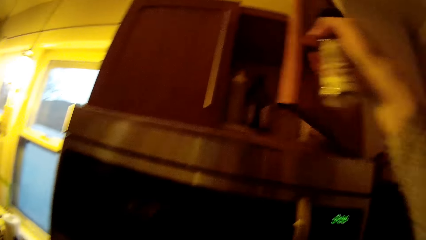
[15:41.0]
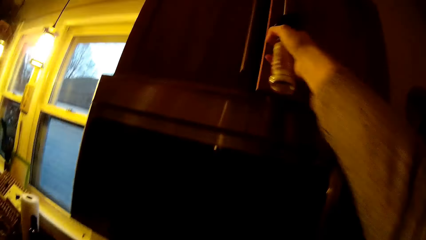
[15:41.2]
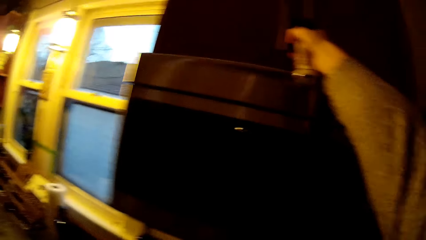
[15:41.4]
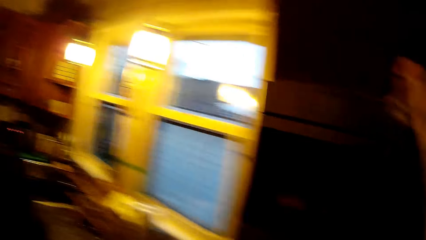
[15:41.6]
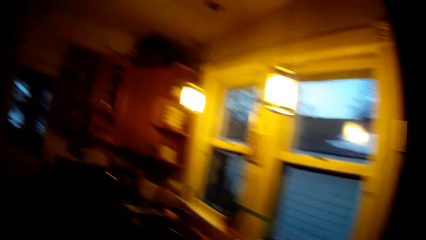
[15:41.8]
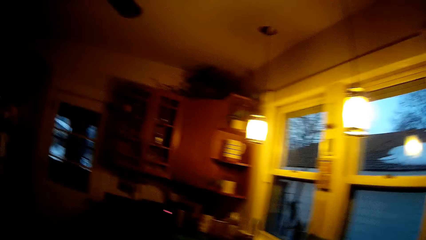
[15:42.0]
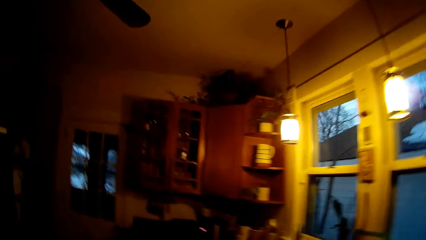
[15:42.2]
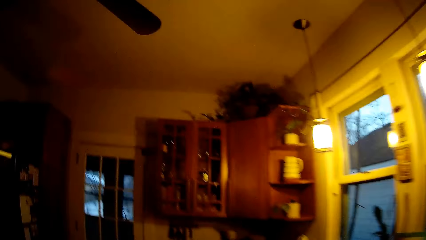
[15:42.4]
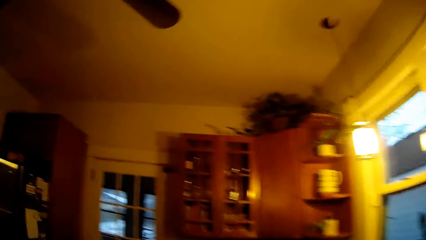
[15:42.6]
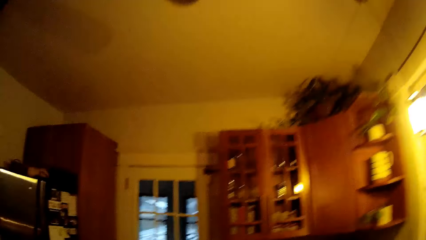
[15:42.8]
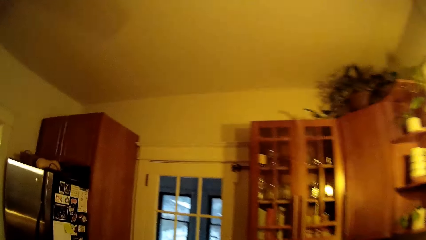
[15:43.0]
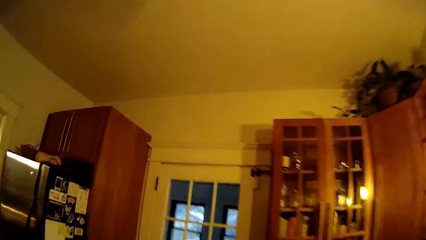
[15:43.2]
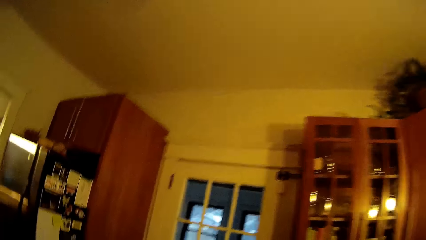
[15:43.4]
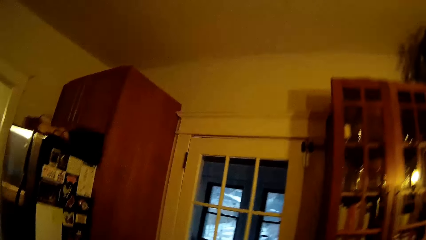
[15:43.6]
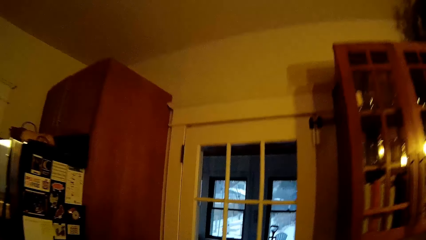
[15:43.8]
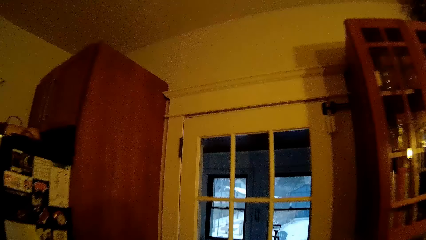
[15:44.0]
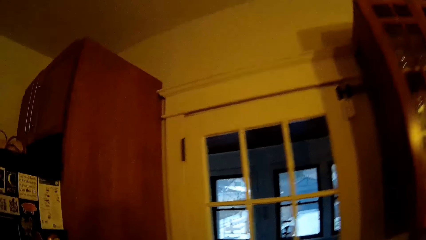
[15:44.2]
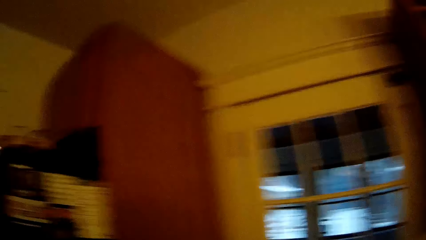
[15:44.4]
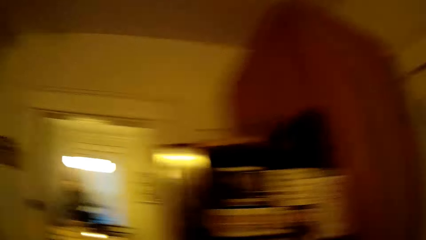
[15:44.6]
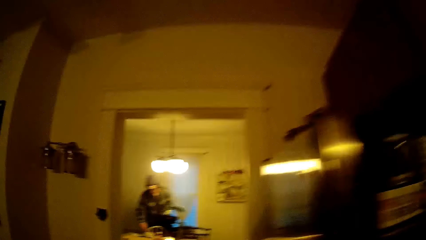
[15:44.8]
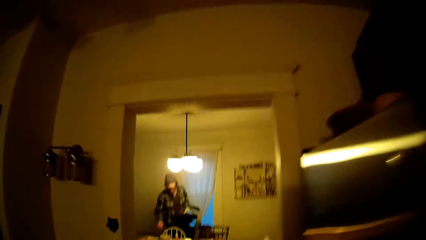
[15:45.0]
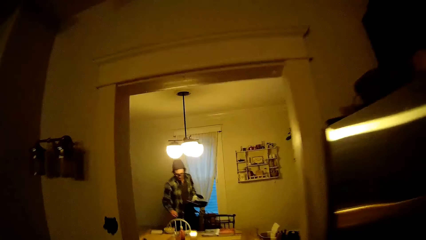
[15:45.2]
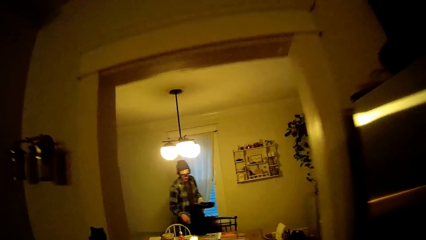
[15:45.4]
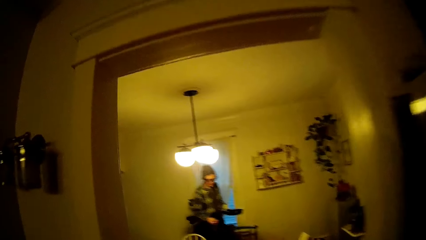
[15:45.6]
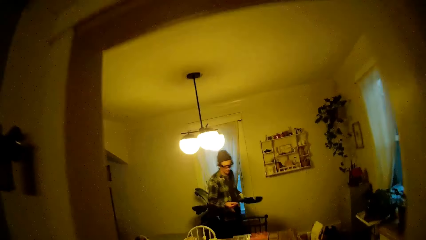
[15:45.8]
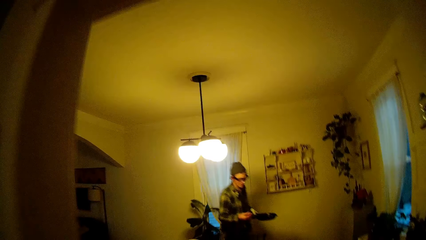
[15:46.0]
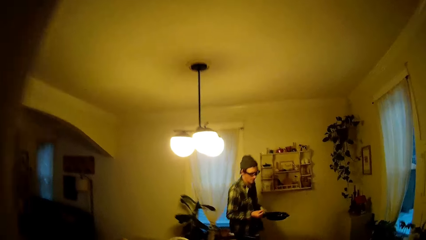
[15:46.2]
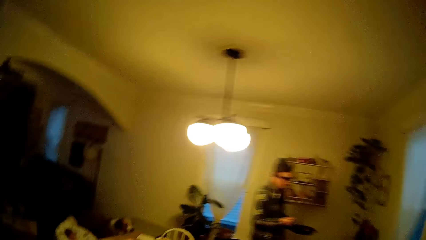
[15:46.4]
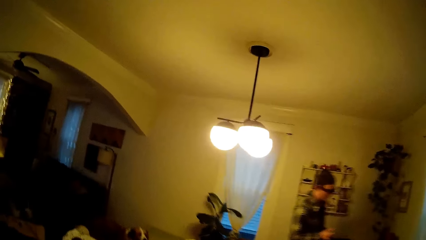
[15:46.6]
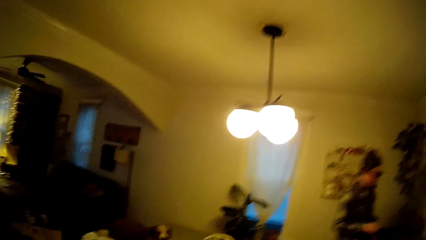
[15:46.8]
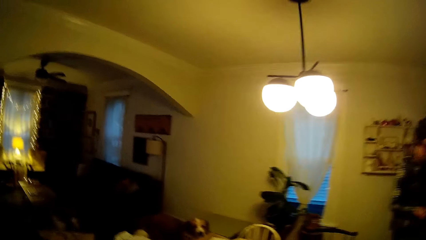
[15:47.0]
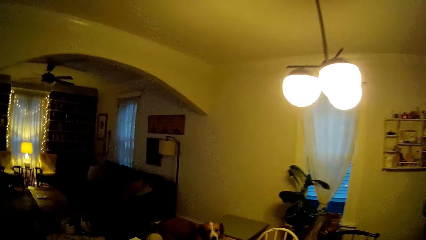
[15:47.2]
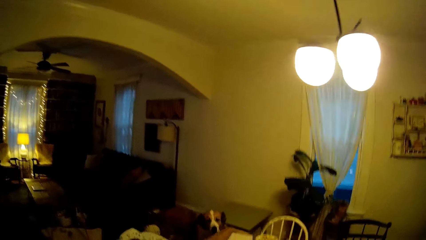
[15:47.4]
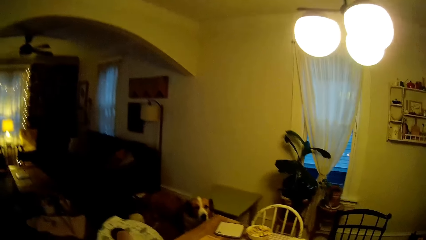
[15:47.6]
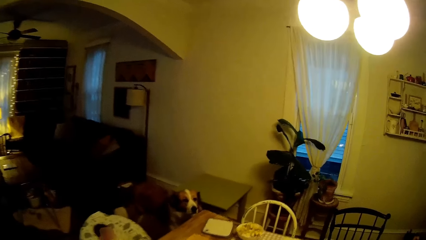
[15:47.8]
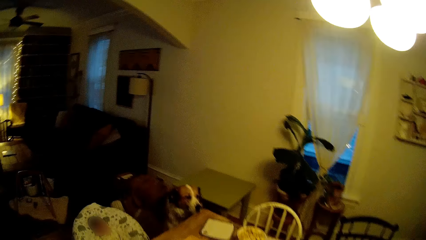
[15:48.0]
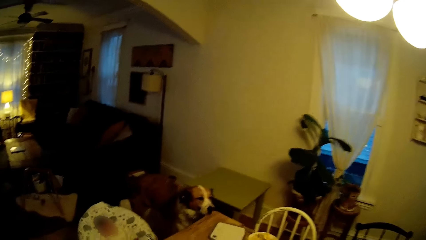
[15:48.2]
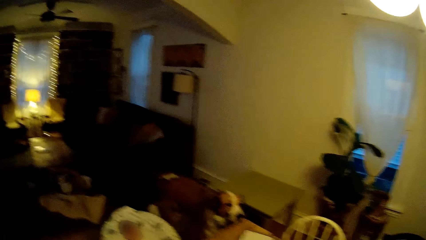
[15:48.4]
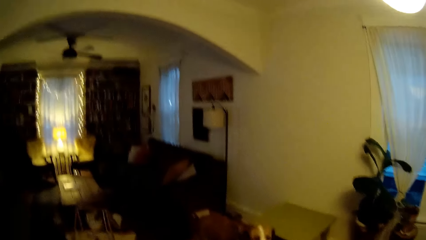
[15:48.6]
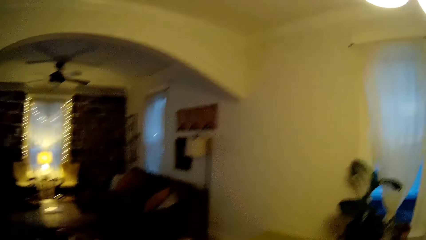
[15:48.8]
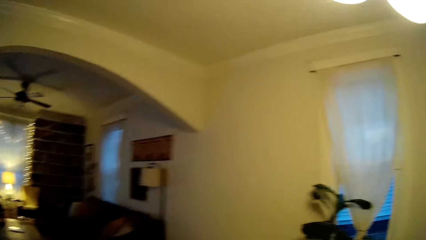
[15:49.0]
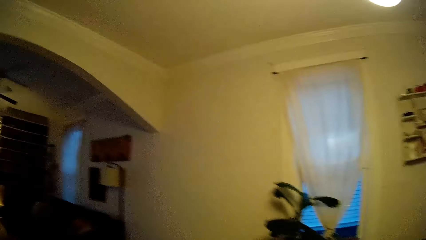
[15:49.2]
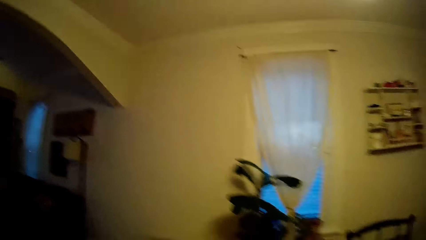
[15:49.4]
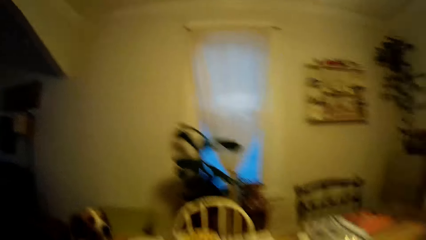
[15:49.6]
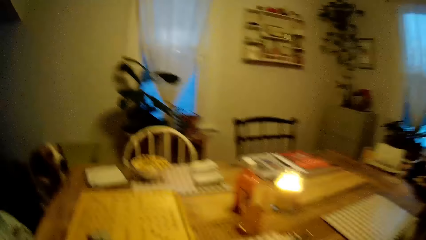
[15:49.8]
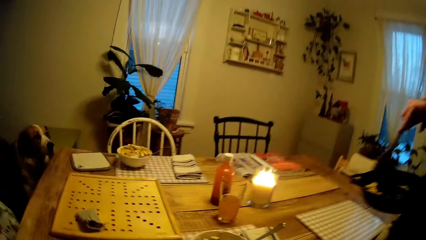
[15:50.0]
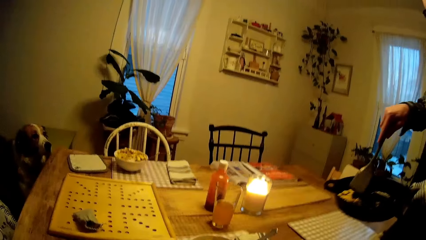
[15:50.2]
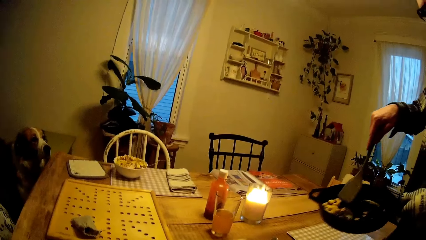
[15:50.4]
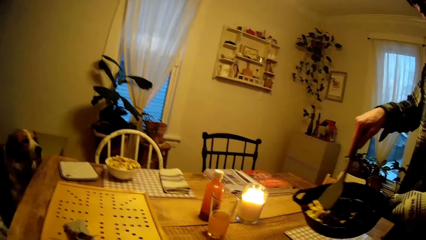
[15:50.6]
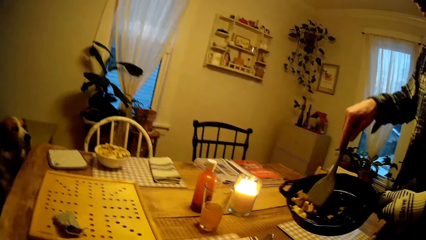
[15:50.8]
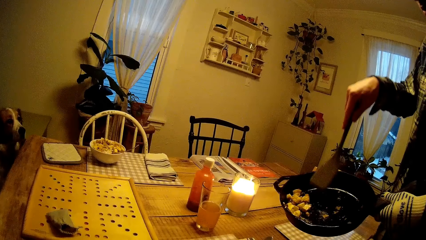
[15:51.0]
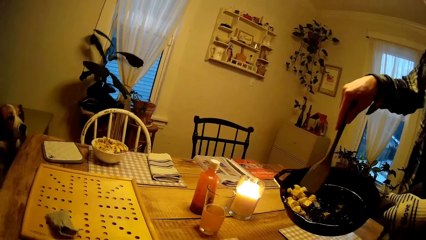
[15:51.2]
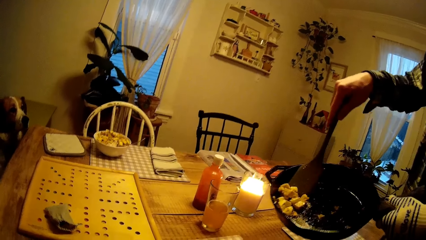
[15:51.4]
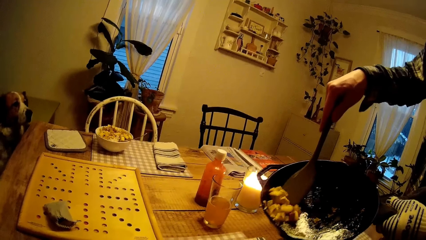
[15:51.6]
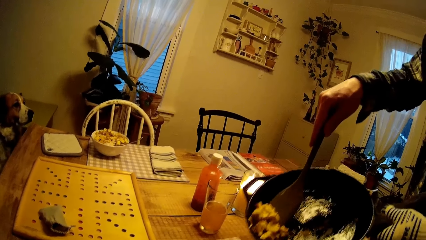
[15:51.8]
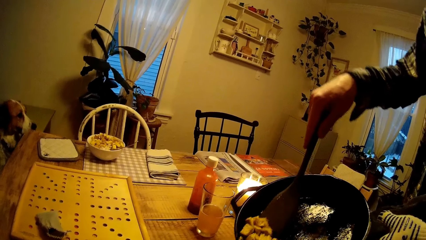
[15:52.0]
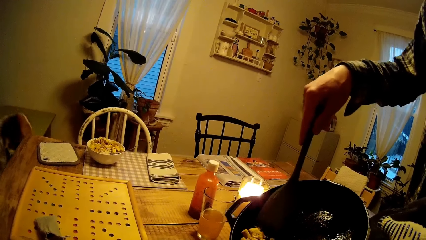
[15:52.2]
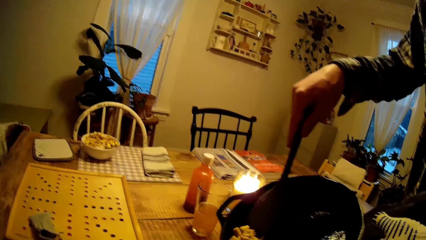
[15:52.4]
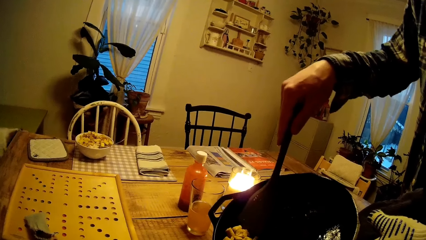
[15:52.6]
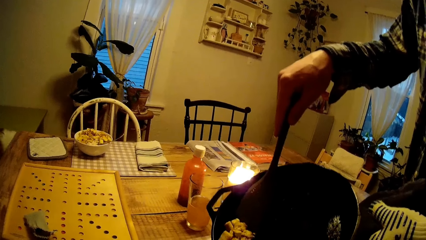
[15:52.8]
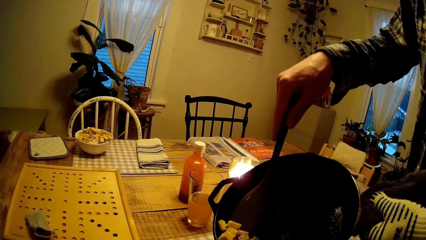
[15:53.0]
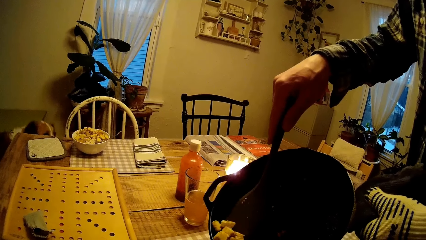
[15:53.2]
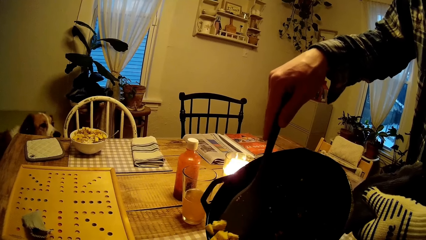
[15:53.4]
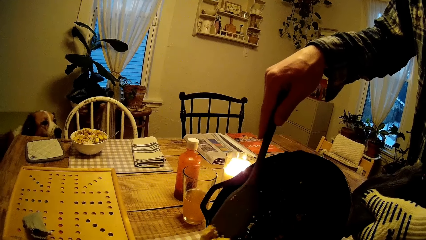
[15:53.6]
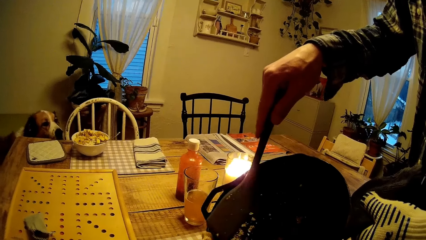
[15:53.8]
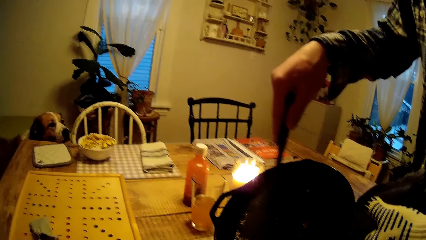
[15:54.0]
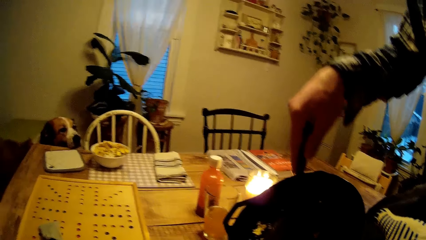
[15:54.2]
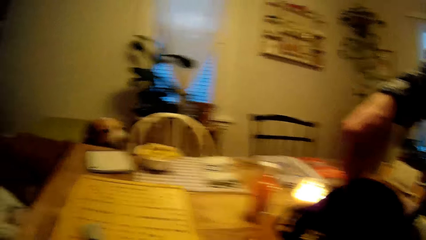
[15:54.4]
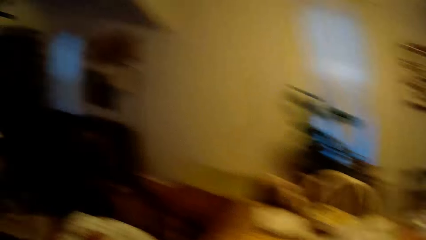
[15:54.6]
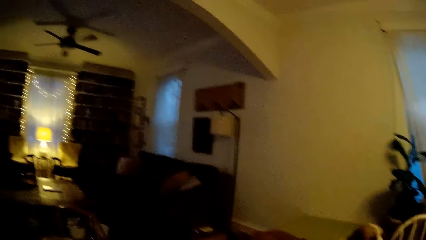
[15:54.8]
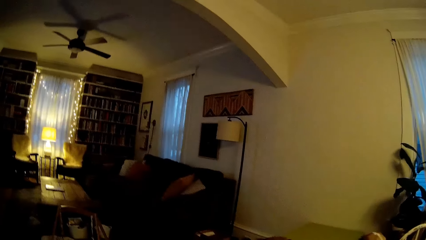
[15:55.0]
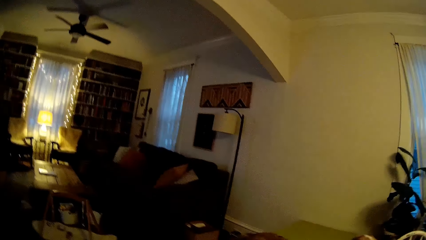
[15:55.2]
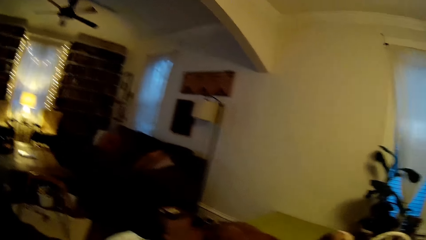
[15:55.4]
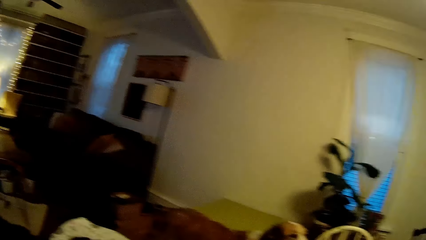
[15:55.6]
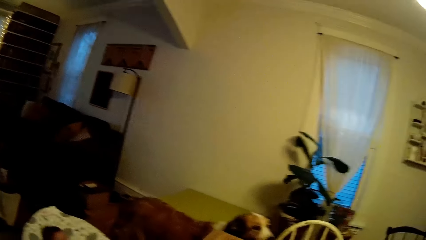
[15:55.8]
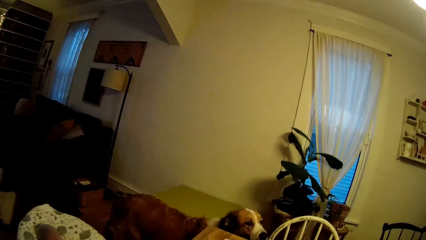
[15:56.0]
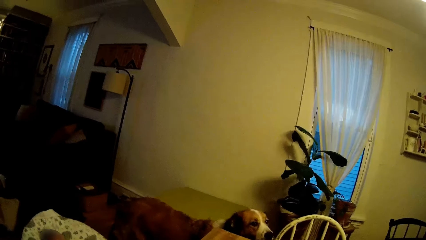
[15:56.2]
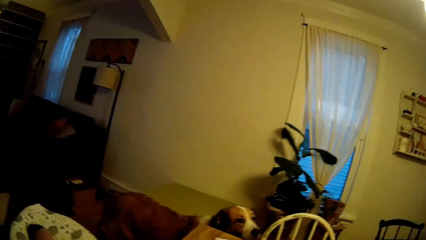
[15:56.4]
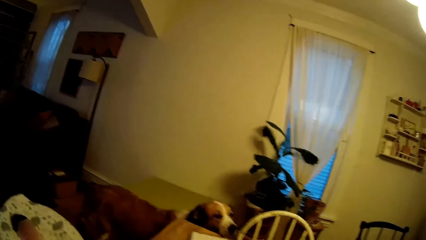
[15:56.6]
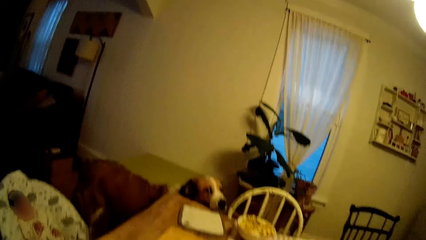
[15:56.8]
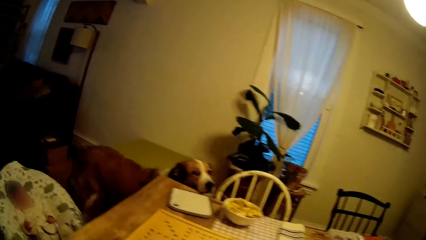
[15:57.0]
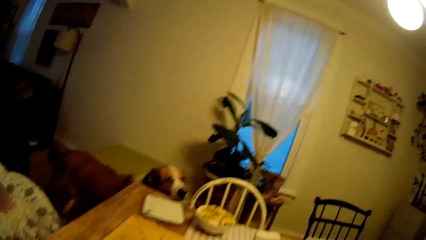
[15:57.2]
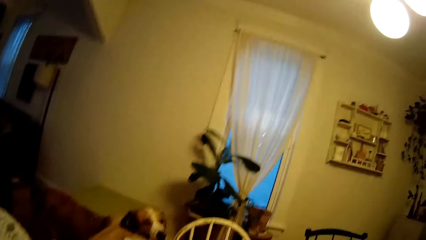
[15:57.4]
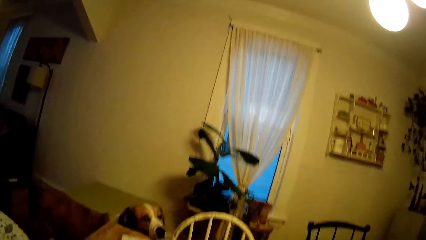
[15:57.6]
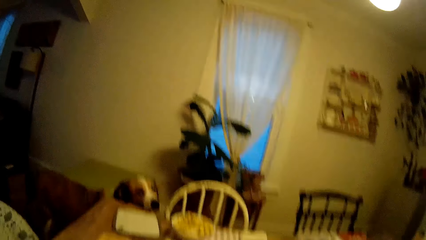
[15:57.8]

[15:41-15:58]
The camera wearer closes the kitchen cabinet with her right hand. She walks away from the kitchen towards the dining room. The man walks away from the dining table and carries the pan on the left hand. The camera wearer walks in the house. The man stirs egg in the frypan with the stir spoon in his right hand. The man takes food in the pan with the spoon. The man serves the fried egg from the frypan into a plate on the dining table with the stir spoon in his right hand.
